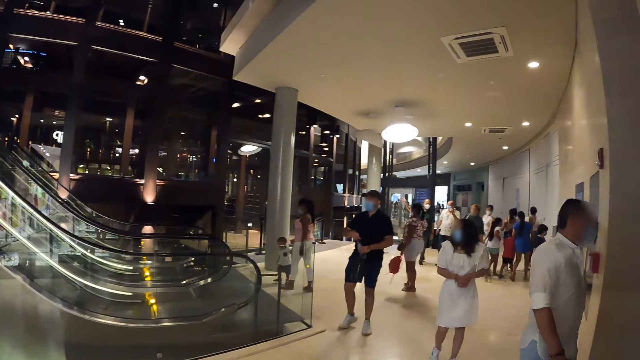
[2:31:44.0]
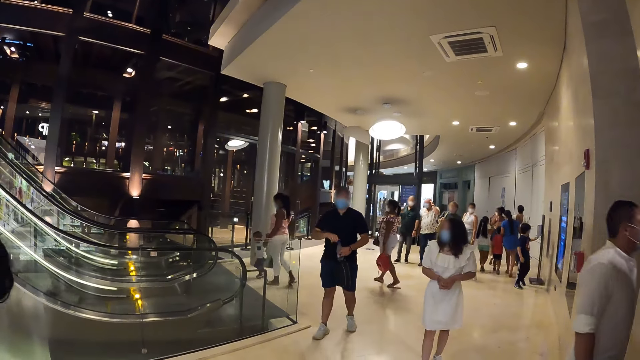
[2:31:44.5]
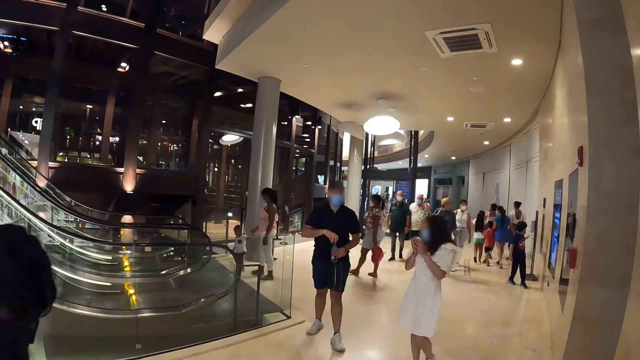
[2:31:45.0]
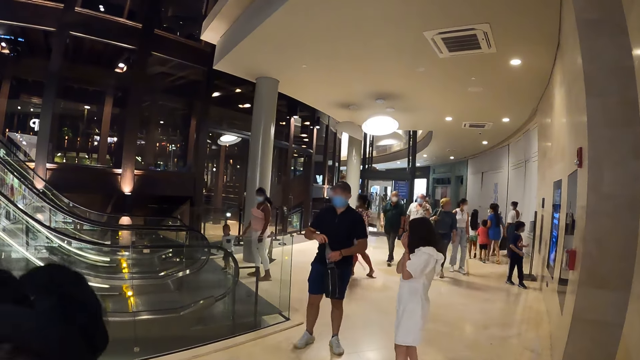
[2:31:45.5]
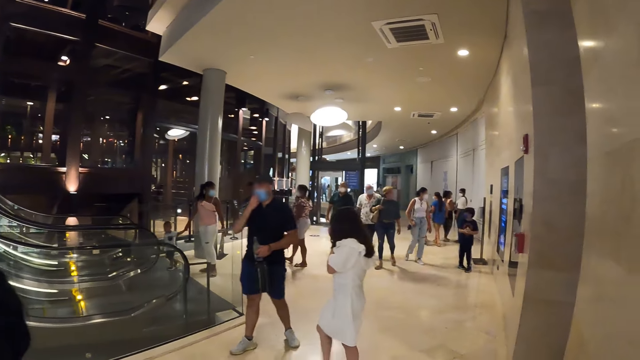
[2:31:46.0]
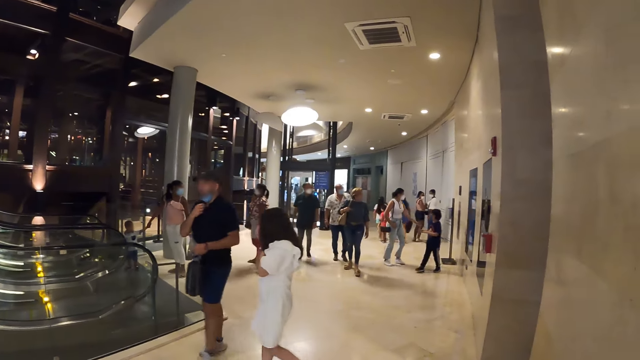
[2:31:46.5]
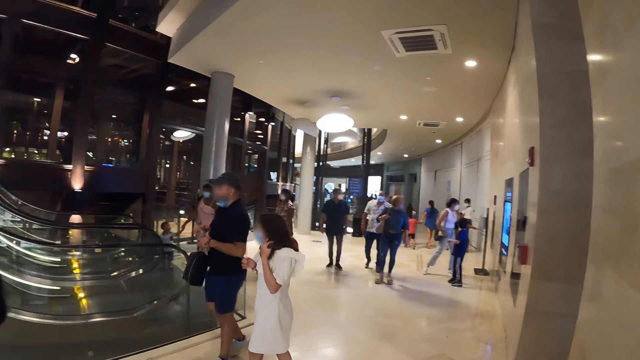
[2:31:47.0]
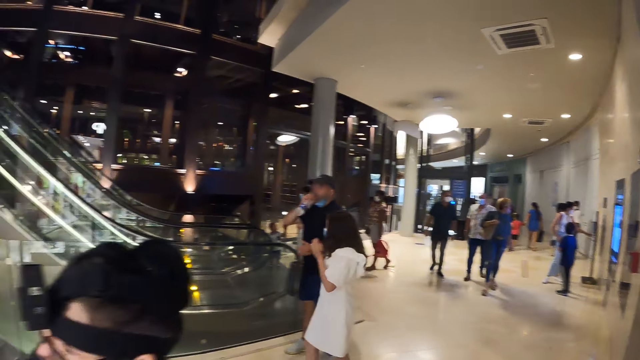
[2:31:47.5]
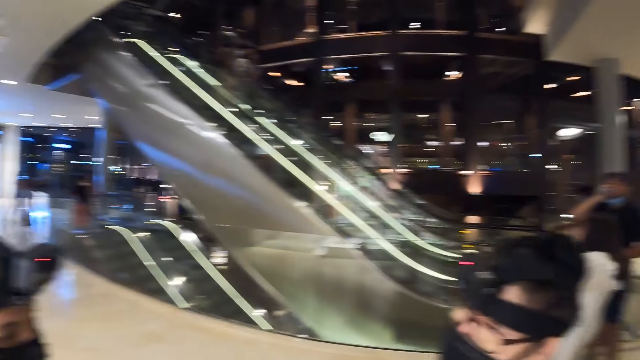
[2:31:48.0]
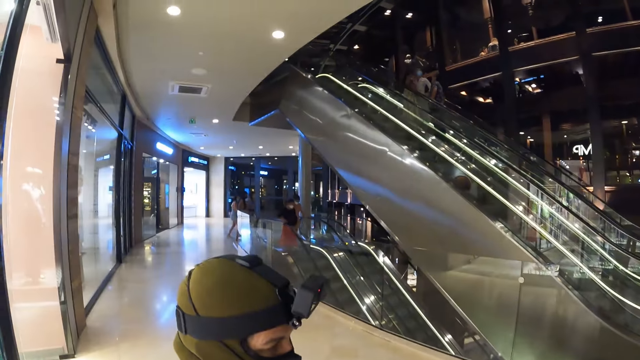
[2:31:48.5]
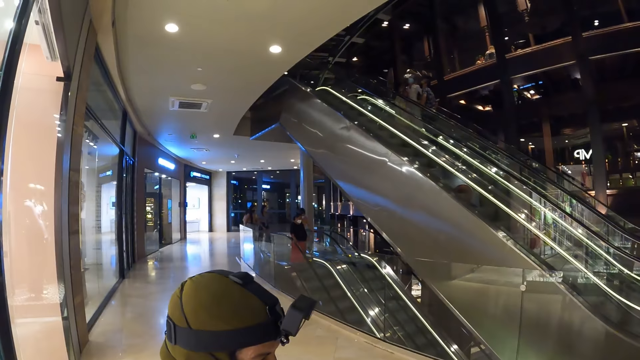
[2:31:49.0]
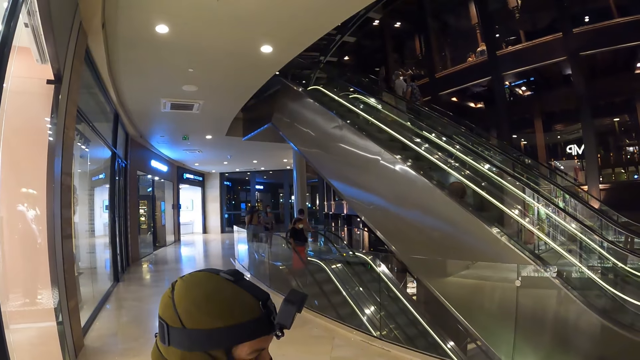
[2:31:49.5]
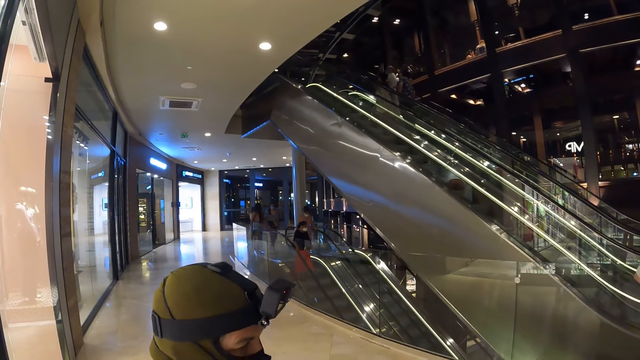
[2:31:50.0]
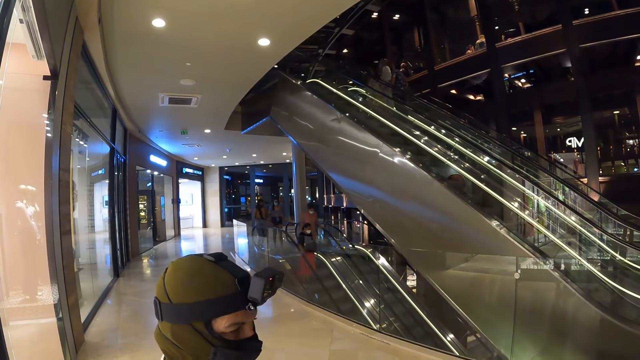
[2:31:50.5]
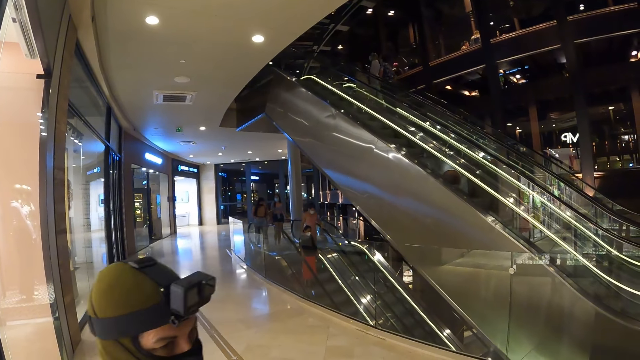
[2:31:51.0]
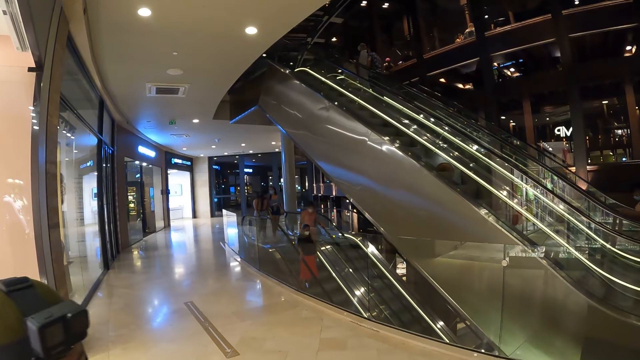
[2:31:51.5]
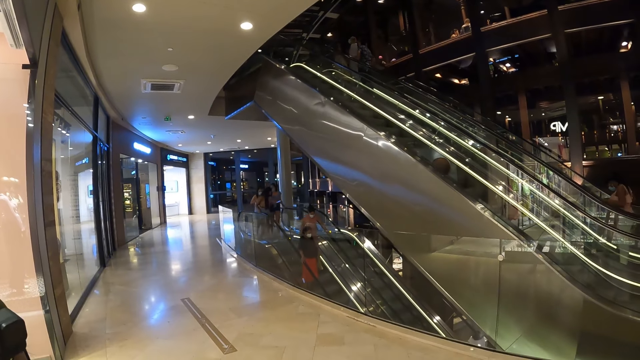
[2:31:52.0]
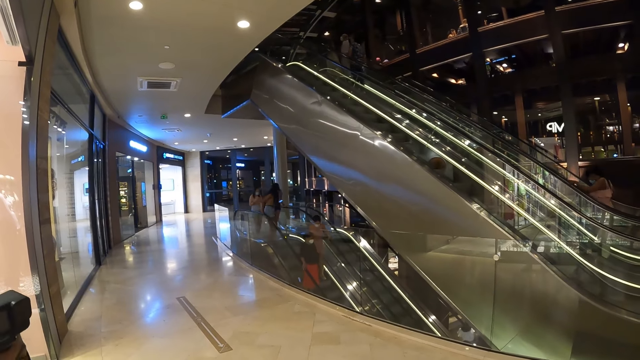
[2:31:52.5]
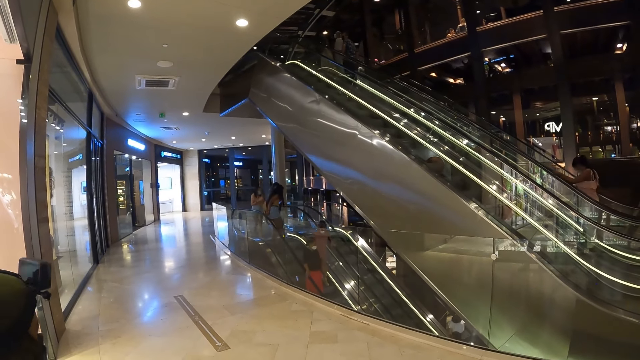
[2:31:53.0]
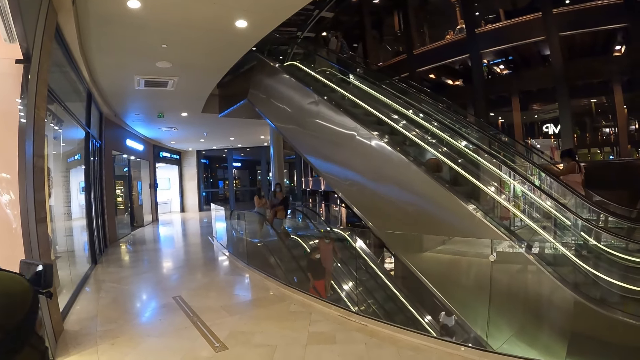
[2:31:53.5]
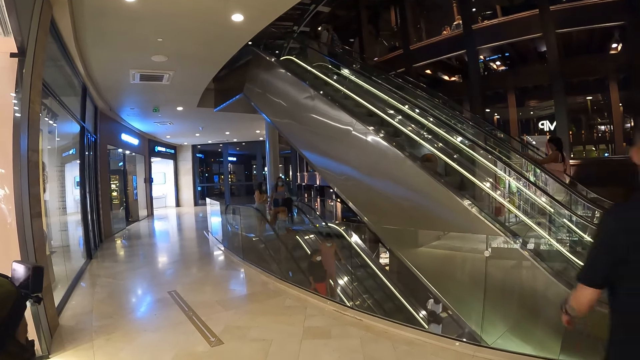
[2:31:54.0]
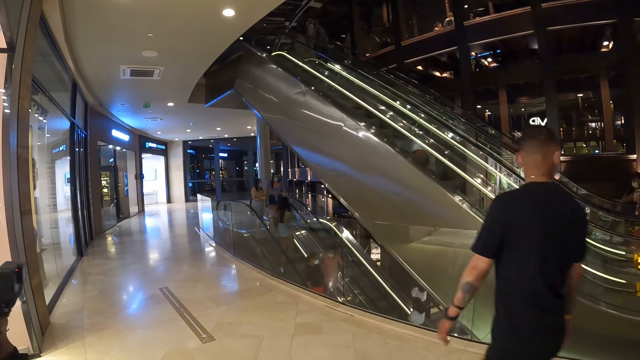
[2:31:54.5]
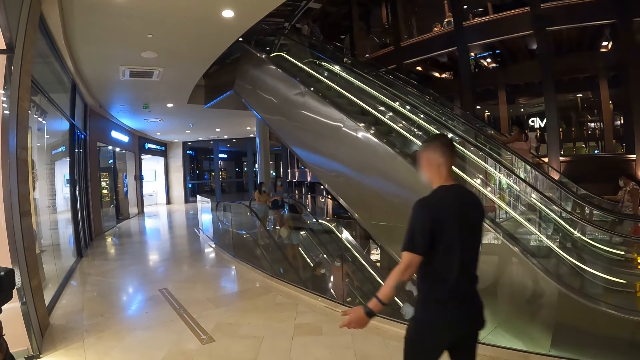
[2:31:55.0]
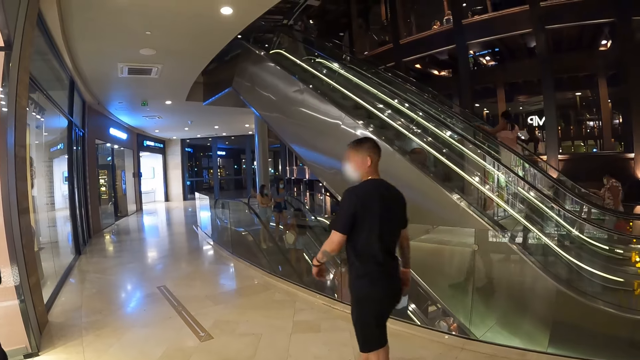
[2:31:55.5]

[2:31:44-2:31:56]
The camera wearer looks around.

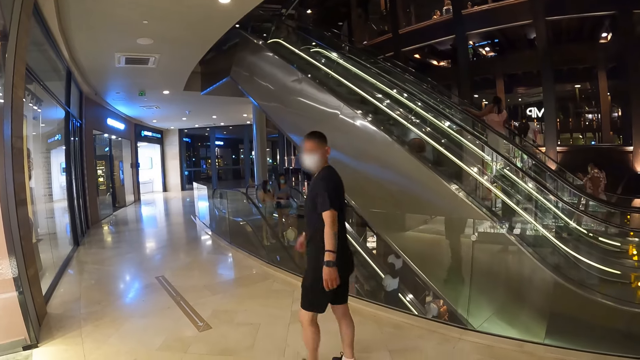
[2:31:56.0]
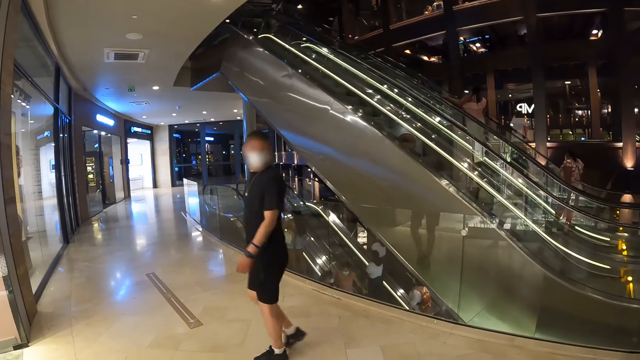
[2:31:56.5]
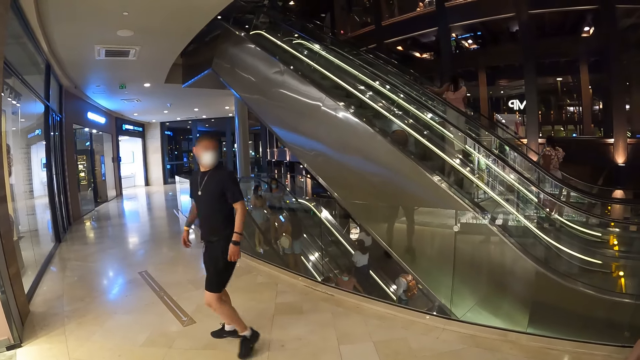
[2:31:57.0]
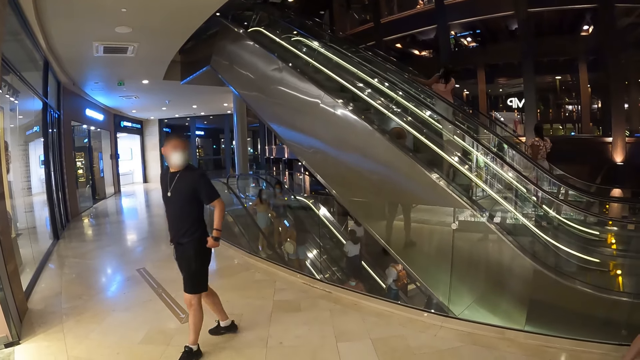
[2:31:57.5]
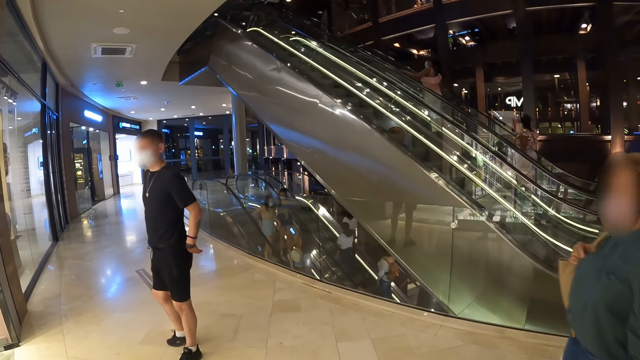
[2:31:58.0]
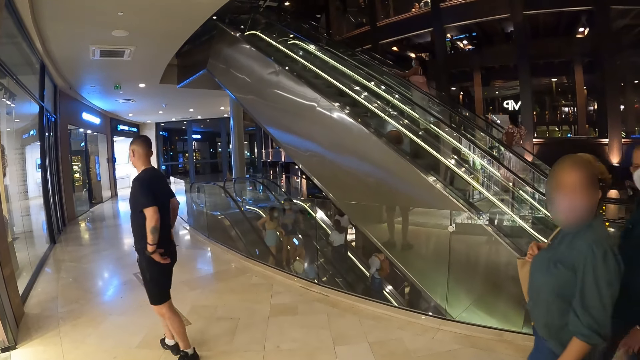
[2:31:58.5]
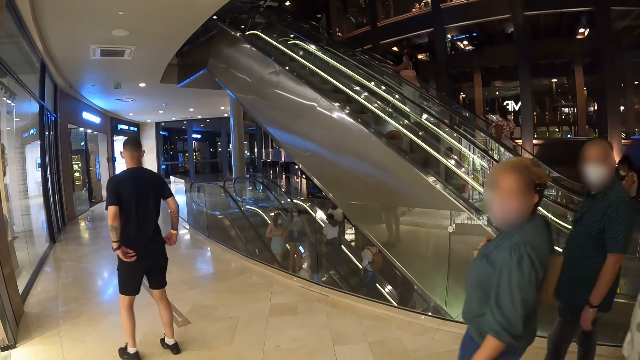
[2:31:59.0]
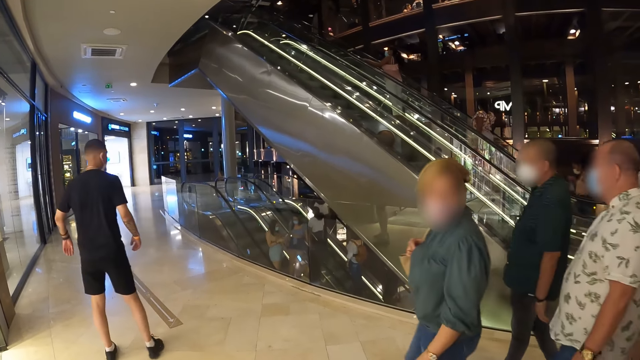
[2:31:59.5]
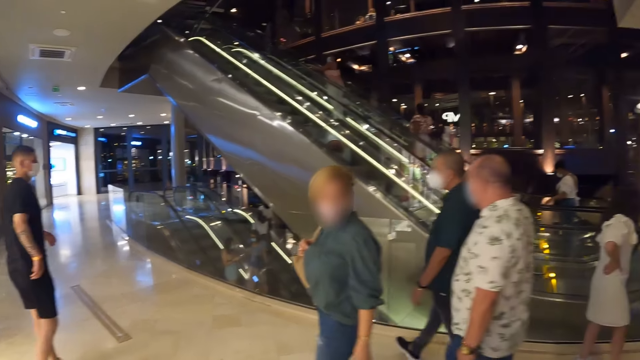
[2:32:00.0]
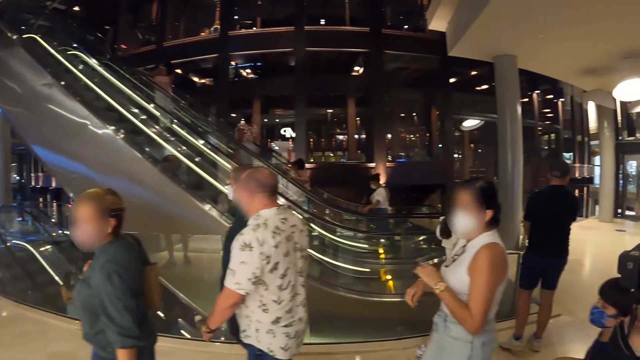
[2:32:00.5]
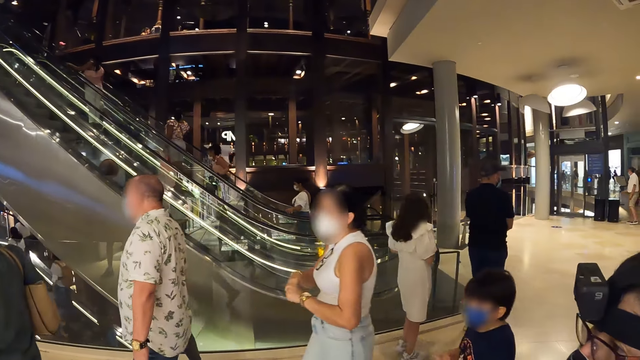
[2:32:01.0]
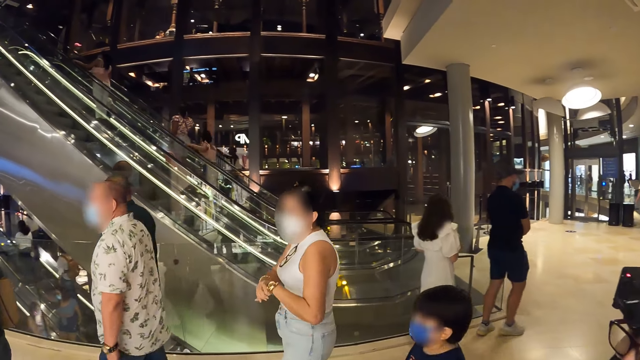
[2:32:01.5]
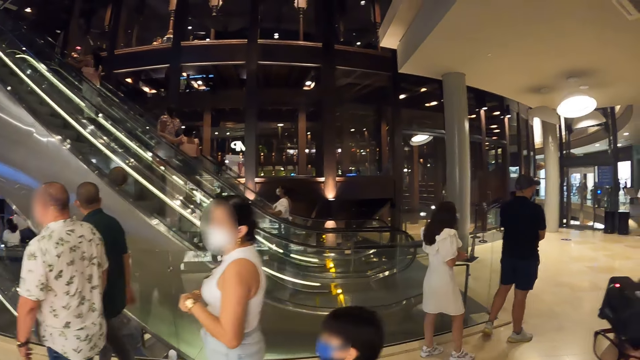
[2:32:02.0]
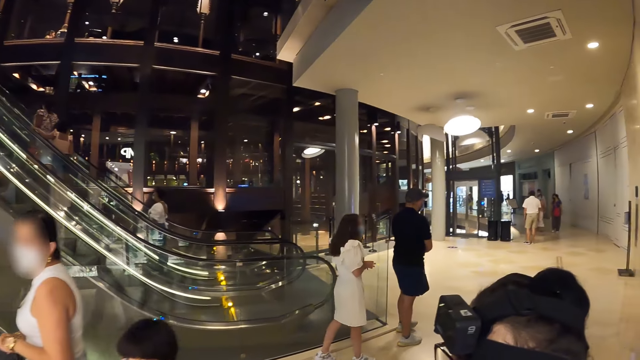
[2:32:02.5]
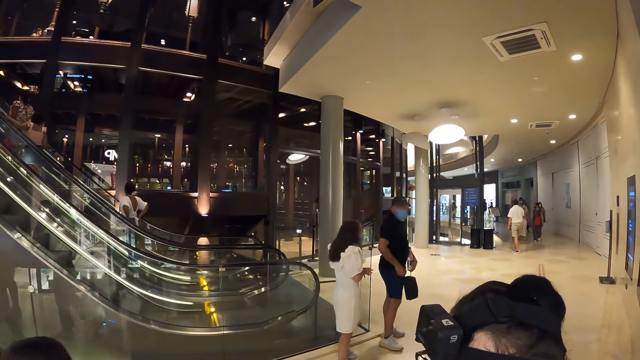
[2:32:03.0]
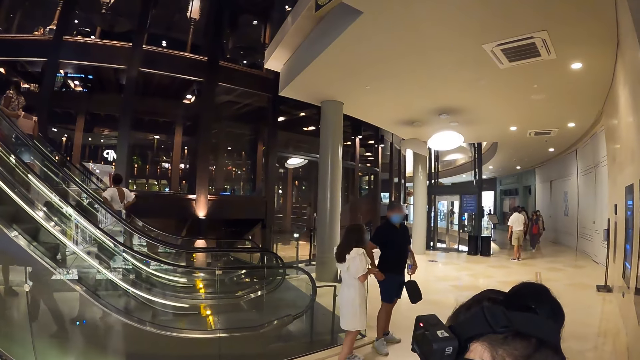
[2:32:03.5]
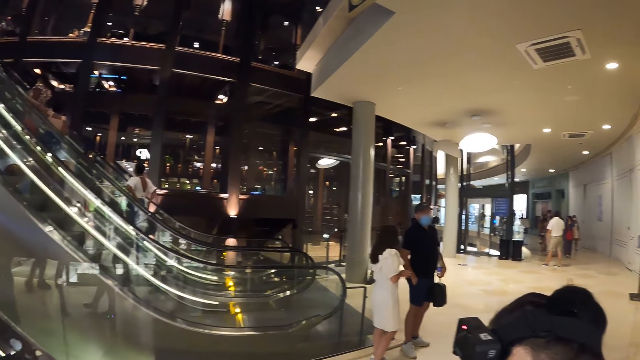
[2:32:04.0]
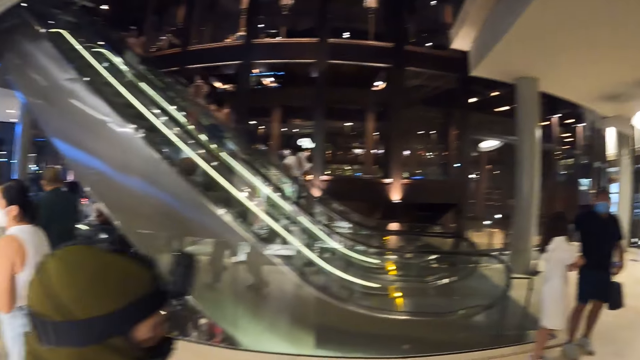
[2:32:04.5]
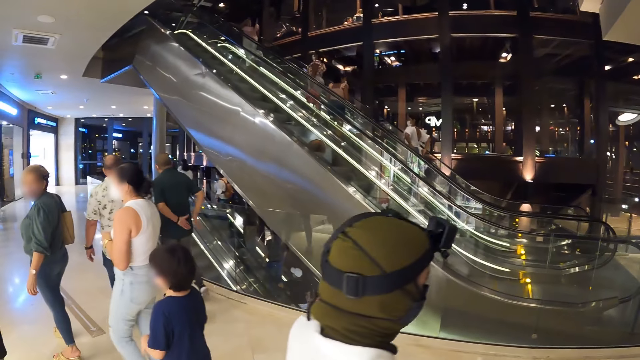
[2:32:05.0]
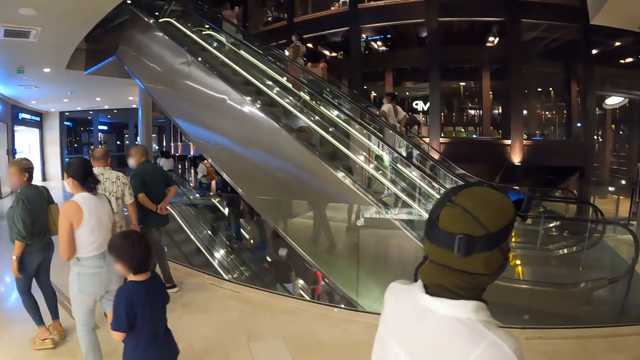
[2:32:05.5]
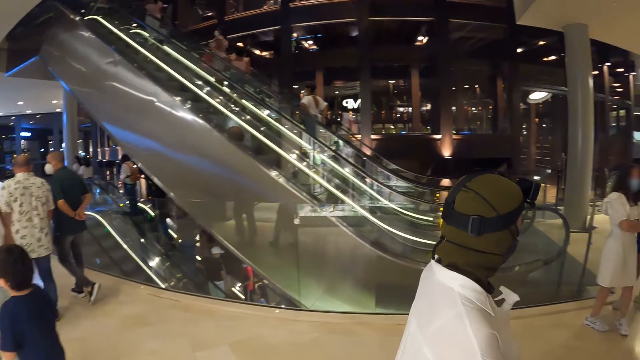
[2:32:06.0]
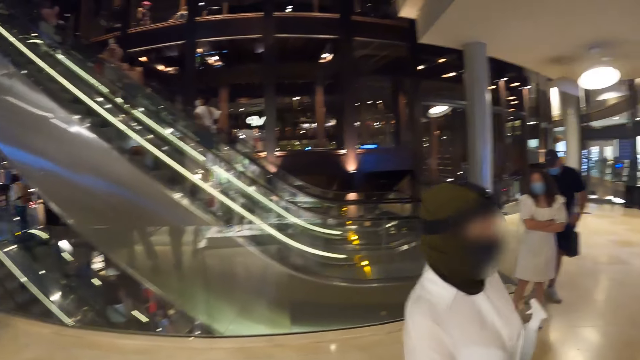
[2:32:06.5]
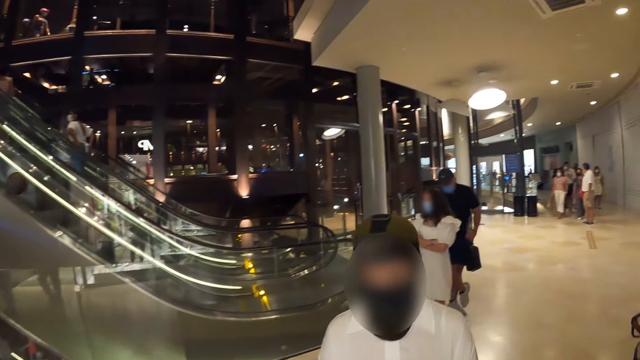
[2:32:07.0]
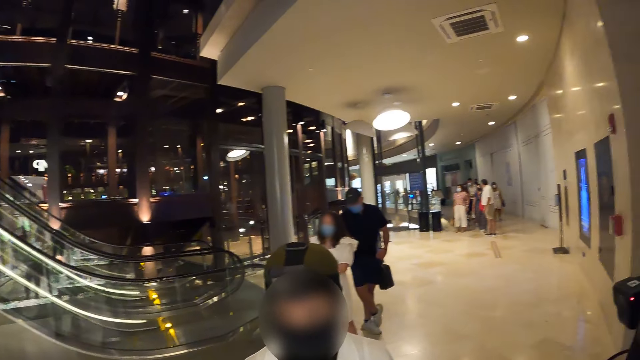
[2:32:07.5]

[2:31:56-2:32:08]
The camera wearer looks around. A lady moves around.
